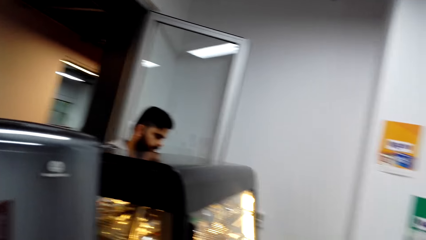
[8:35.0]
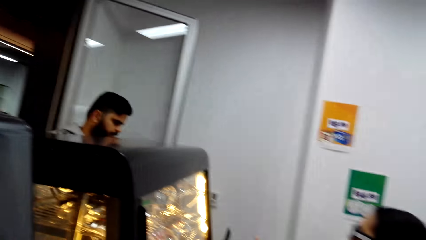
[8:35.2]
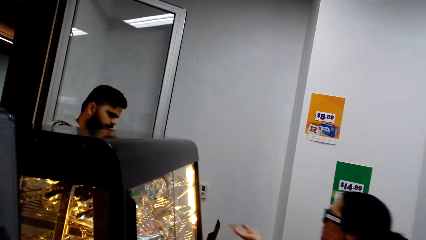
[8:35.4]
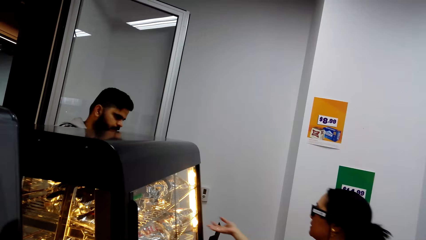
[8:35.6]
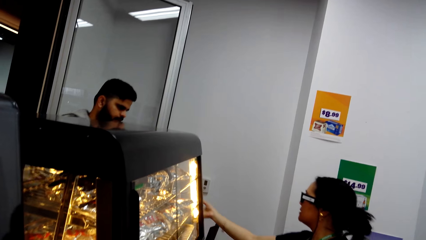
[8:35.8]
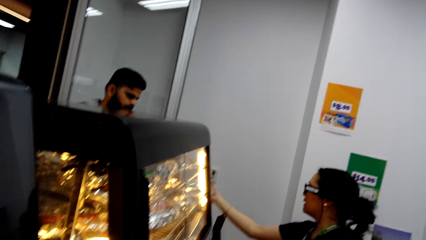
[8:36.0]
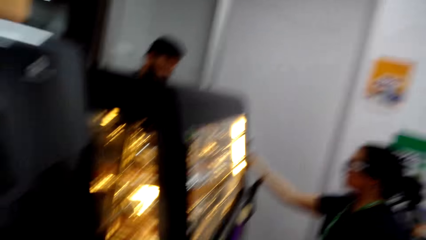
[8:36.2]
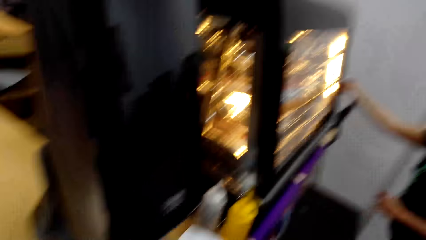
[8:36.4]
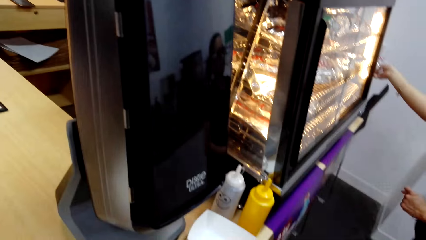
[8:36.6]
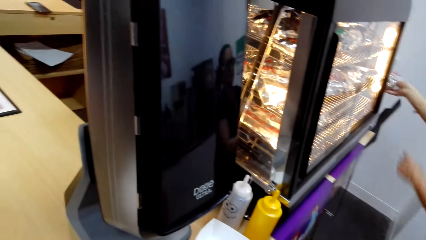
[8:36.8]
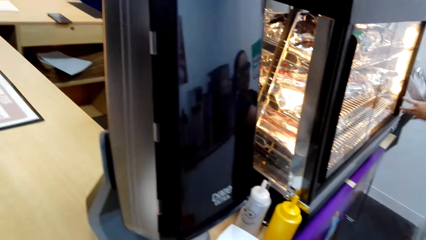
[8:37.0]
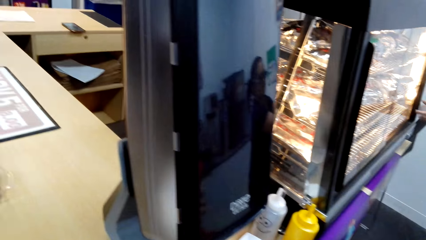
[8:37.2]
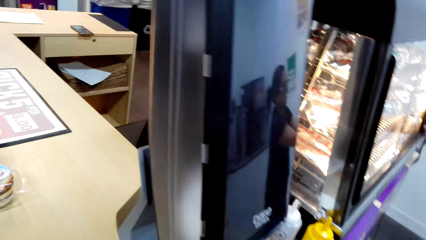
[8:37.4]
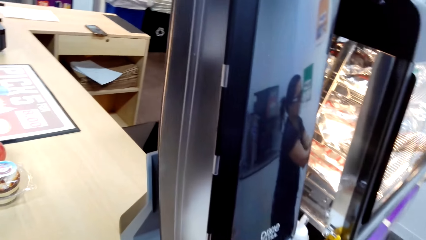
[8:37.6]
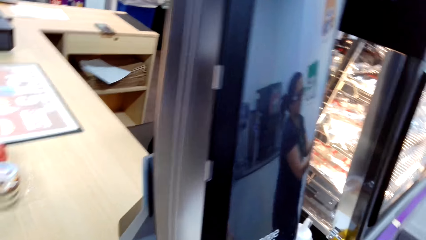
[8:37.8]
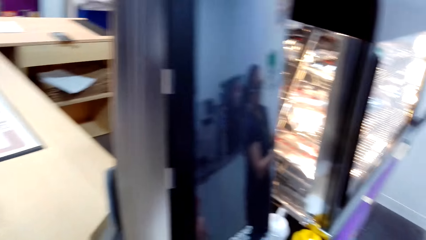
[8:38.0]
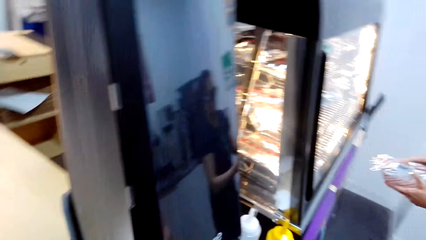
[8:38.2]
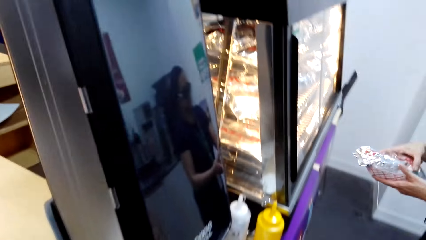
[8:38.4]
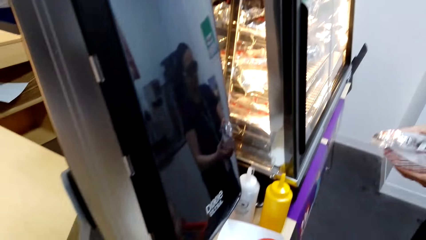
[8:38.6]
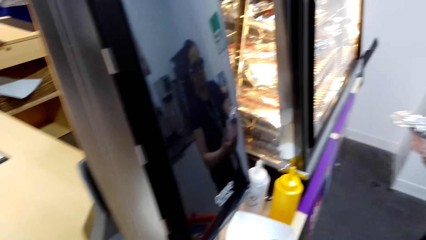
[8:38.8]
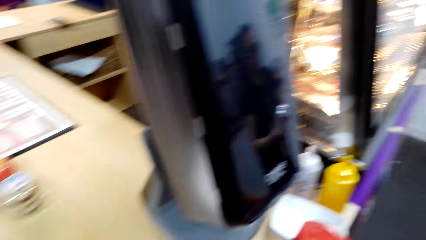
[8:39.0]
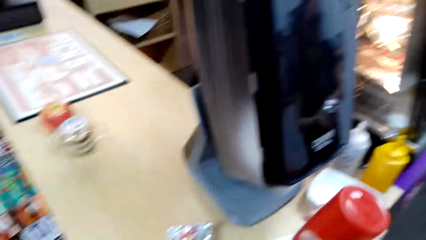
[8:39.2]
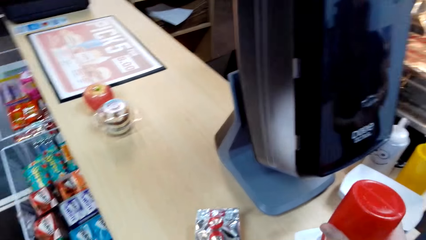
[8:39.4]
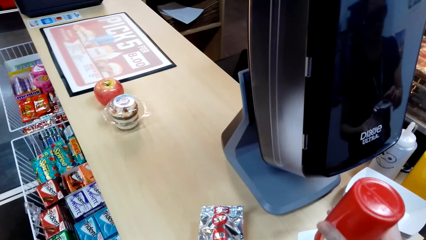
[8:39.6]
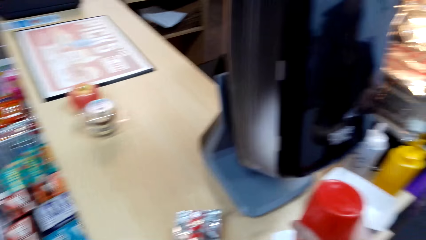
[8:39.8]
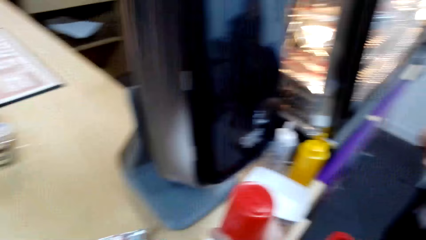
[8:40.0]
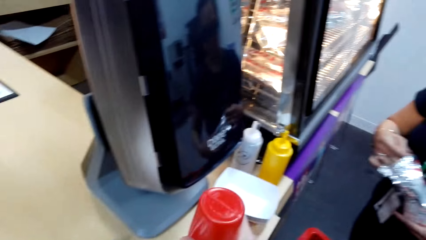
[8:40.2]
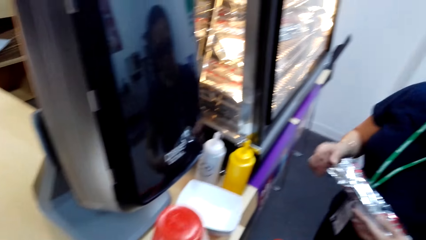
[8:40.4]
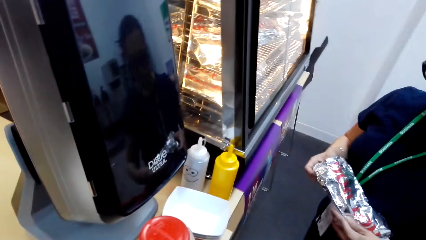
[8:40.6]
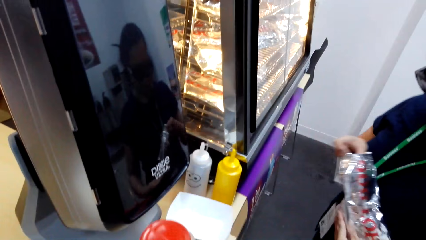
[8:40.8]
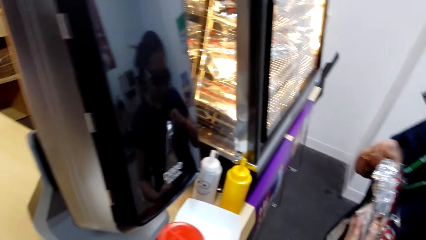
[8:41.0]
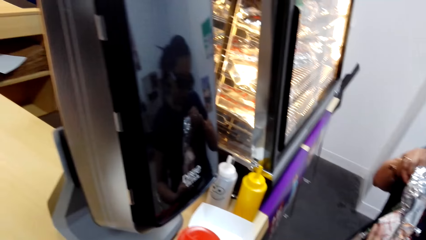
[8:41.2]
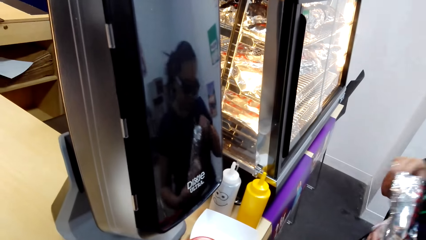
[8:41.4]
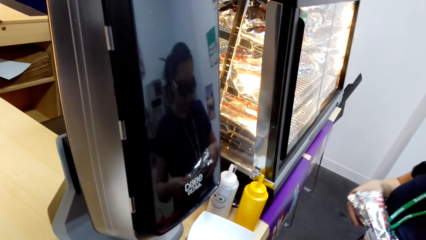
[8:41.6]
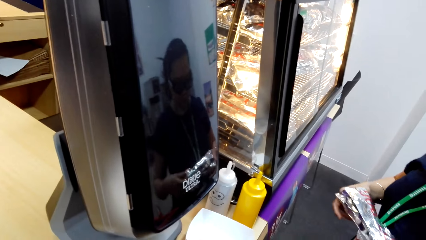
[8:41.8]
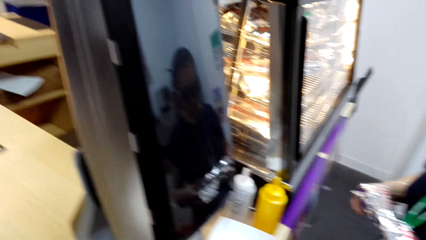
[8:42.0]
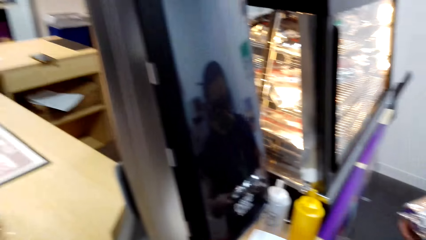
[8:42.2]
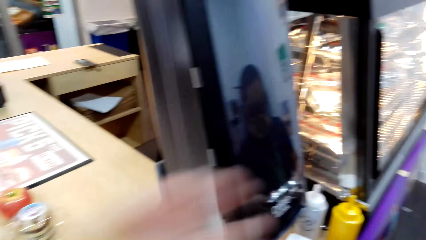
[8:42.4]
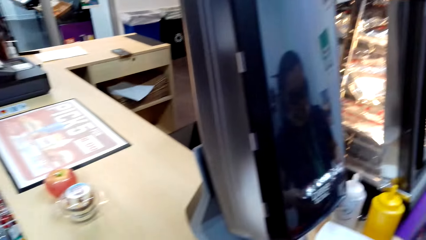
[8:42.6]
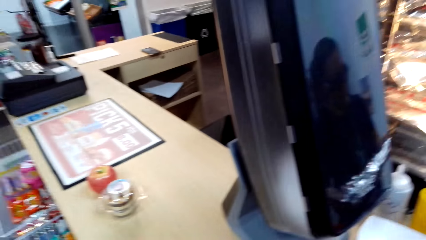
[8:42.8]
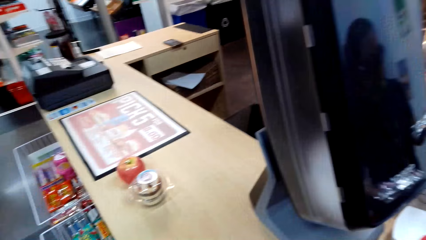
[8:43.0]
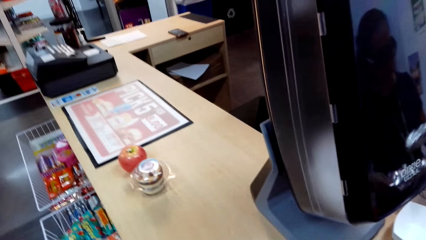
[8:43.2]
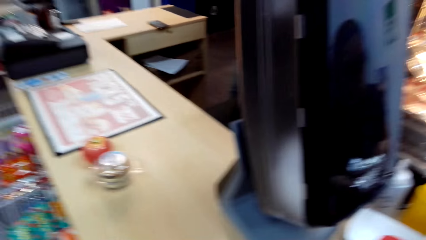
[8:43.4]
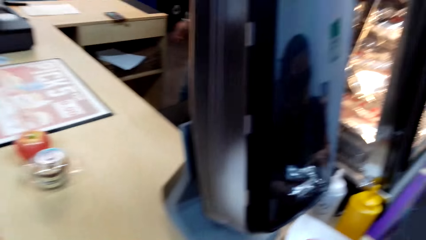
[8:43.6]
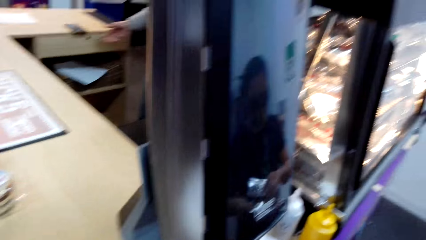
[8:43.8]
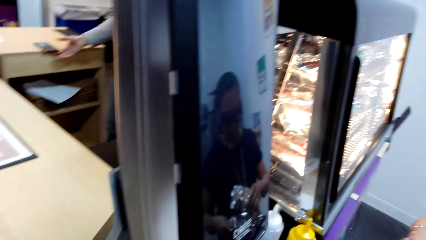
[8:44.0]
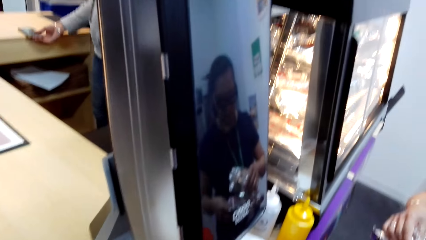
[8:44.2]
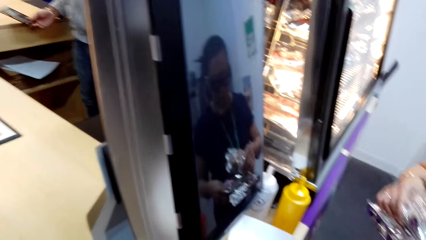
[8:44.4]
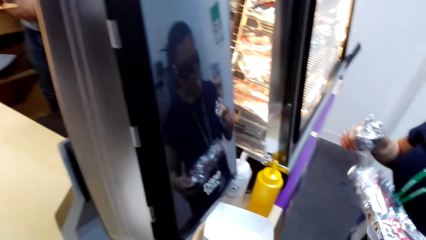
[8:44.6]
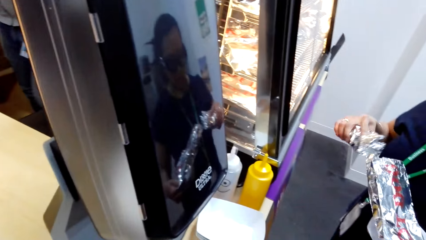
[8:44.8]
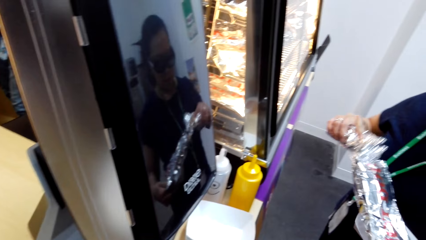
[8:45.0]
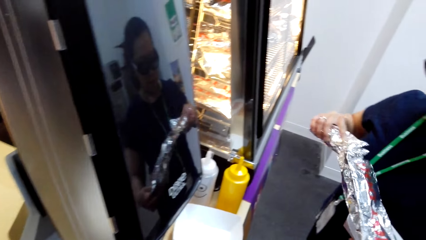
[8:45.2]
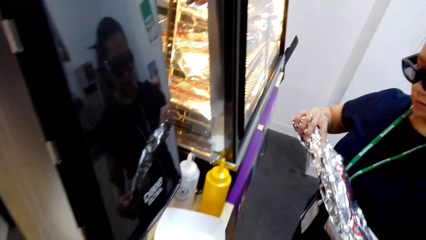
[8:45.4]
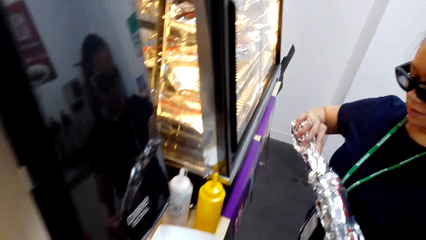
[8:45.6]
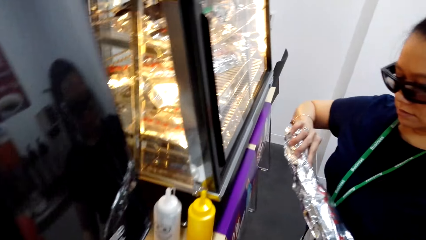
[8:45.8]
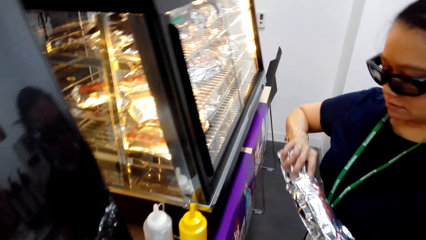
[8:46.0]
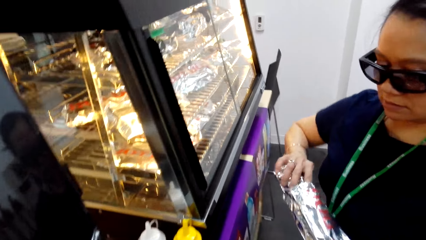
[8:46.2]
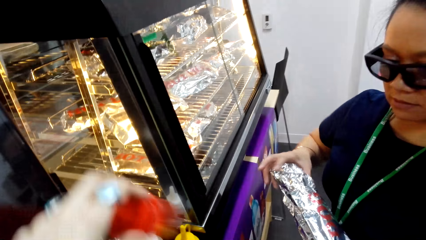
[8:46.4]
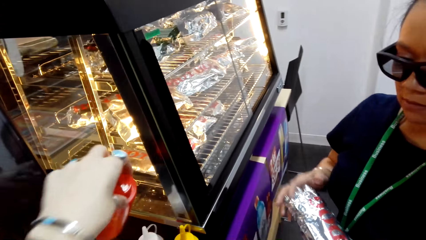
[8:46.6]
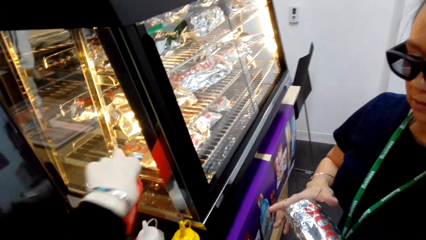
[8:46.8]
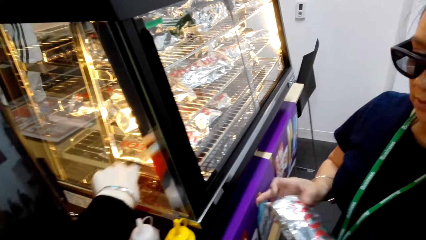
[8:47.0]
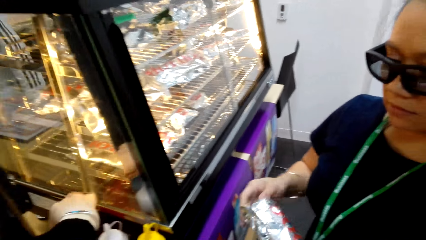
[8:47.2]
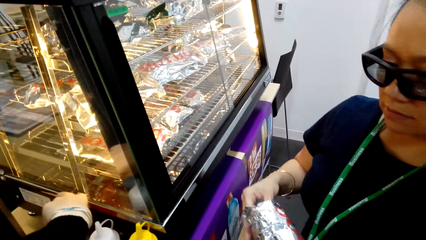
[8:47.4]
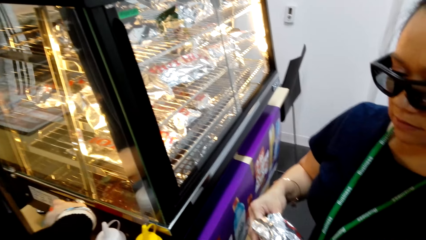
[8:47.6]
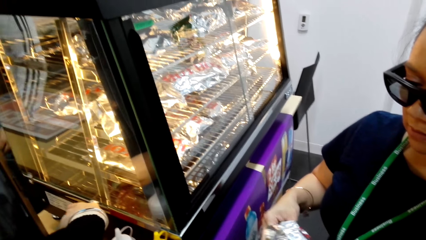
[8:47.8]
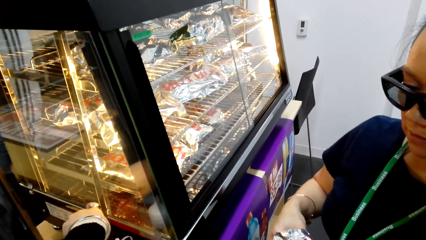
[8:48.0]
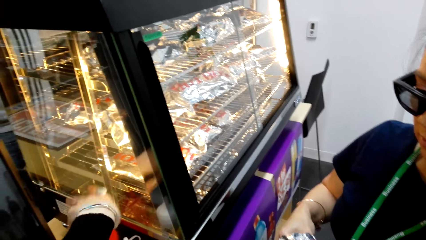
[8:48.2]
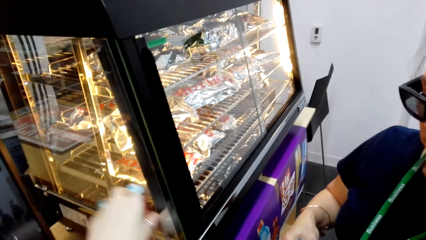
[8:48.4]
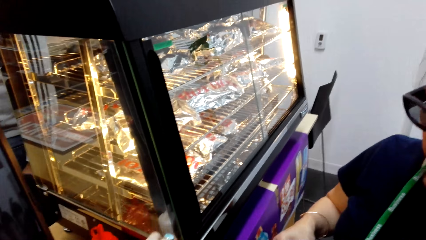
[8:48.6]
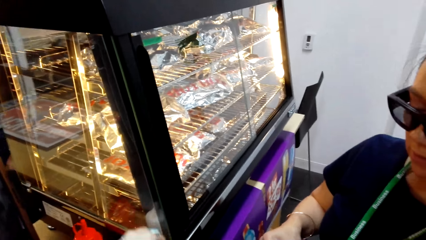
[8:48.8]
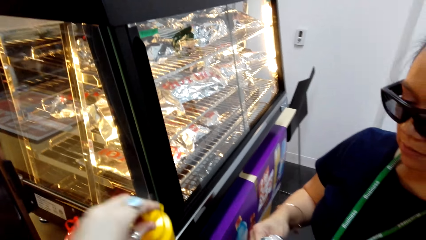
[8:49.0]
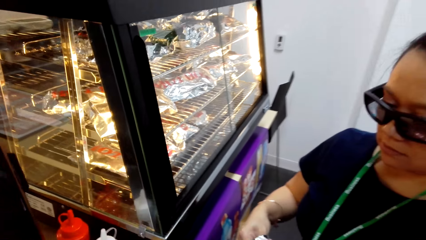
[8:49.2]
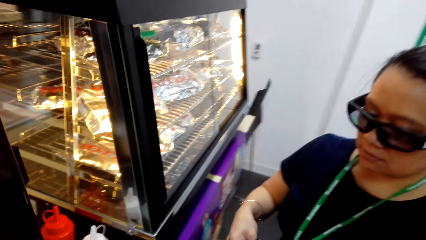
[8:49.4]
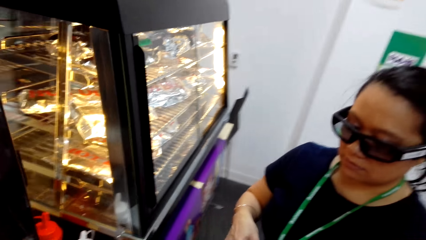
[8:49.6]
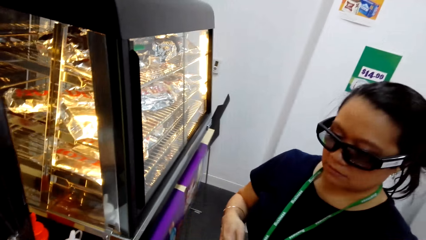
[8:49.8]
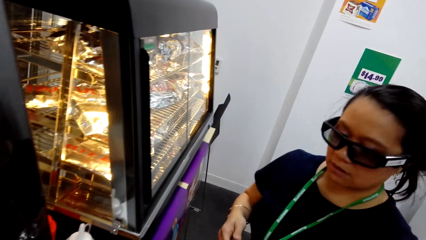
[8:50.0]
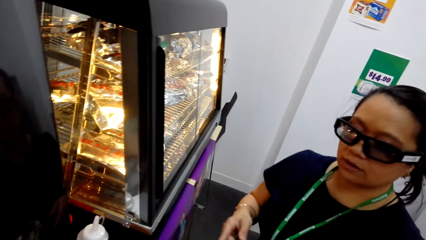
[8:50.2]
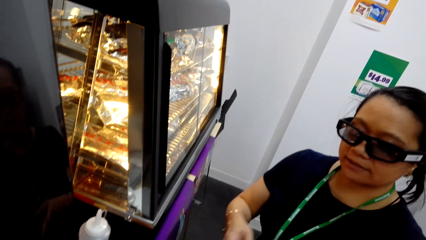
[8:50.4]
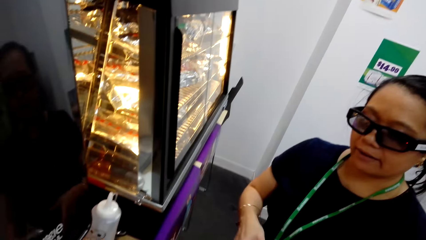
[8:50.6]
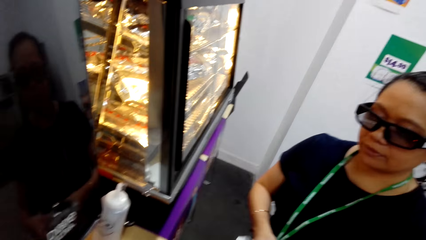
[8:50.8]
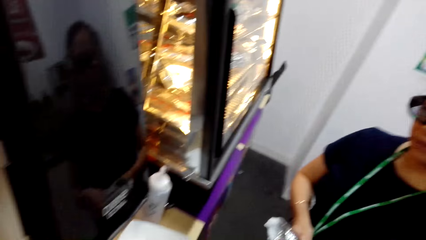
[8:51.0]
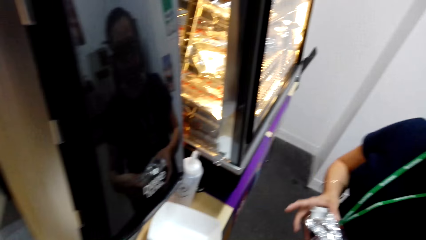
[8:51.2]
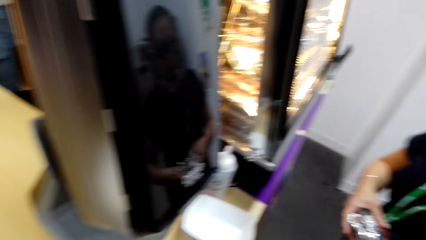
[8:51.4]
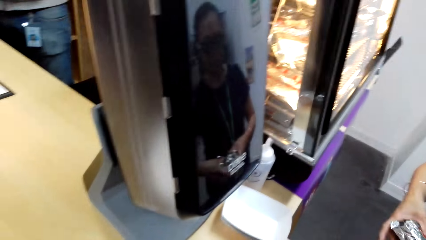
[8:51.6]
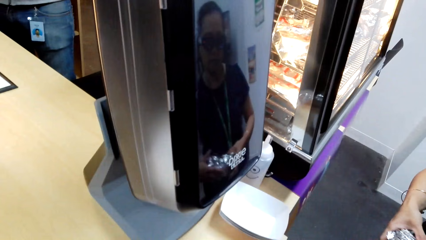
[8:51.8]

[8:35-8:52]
The cashier talks to the woman. The woman picks up a foil of something. The camera wearer looks at the woman. She adds sauce to the hot dog. She looks around. The woman holds the foils of something with both her hands. The camera wearer puts the sauce can on the counter with her left hand. The woman talks to the camera wearer.
